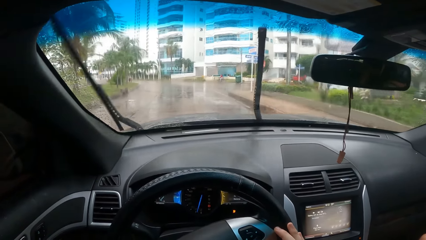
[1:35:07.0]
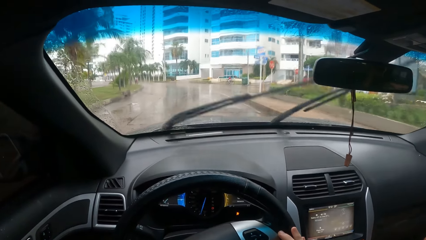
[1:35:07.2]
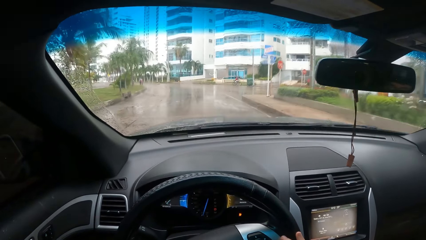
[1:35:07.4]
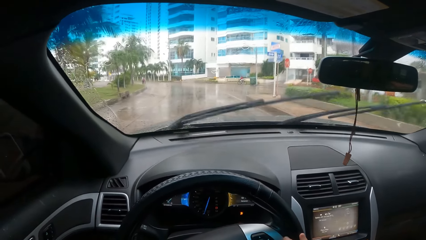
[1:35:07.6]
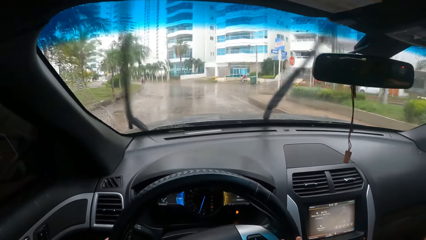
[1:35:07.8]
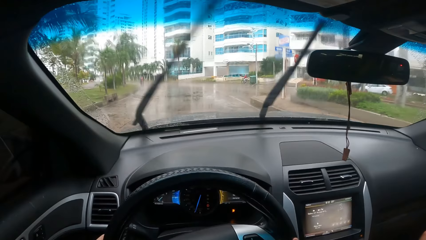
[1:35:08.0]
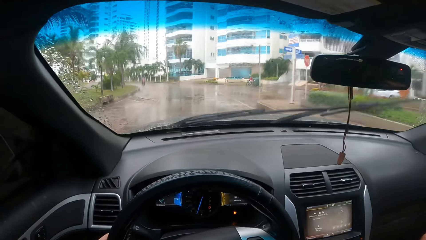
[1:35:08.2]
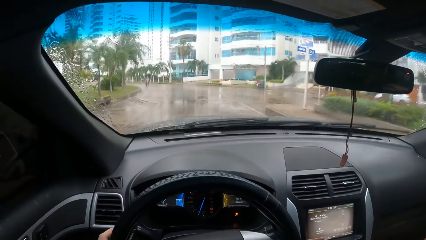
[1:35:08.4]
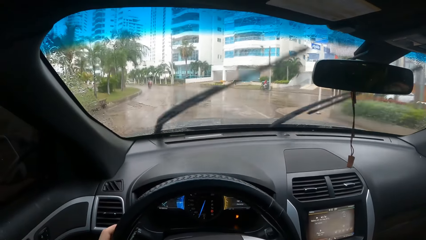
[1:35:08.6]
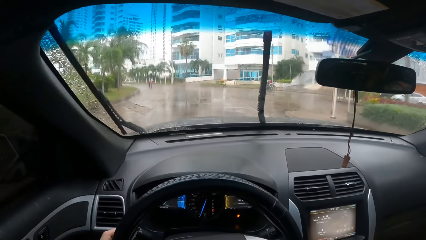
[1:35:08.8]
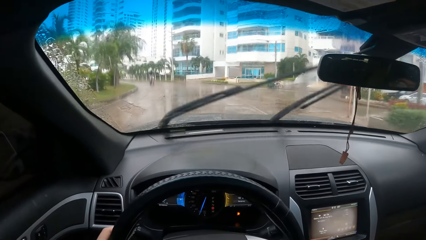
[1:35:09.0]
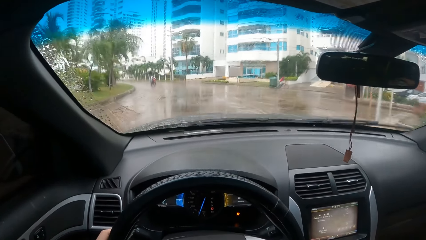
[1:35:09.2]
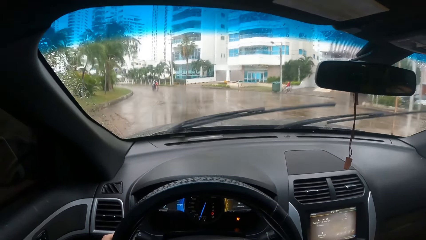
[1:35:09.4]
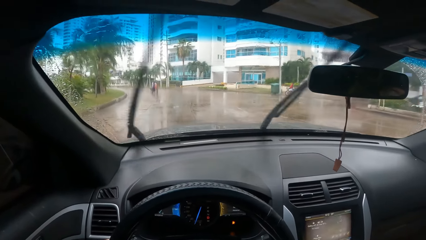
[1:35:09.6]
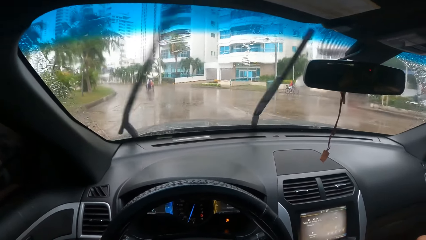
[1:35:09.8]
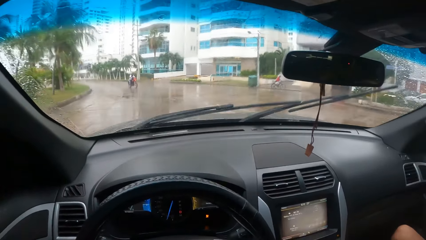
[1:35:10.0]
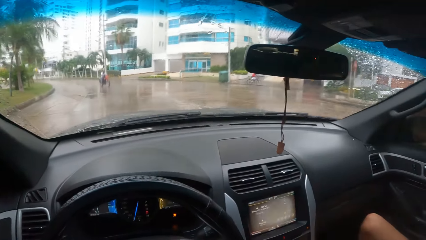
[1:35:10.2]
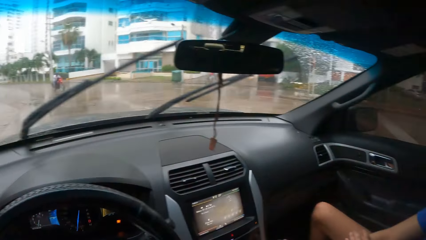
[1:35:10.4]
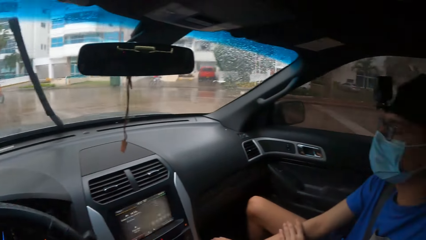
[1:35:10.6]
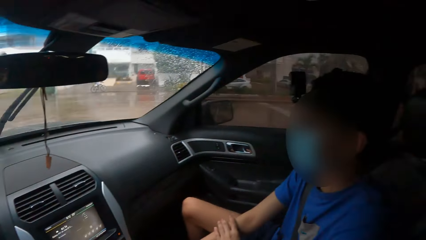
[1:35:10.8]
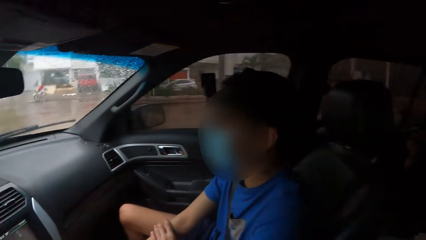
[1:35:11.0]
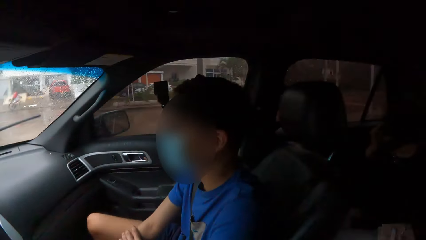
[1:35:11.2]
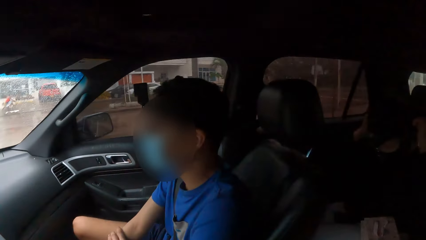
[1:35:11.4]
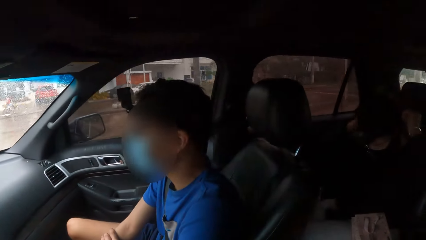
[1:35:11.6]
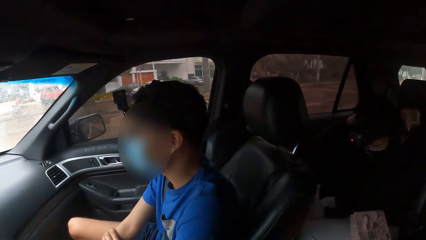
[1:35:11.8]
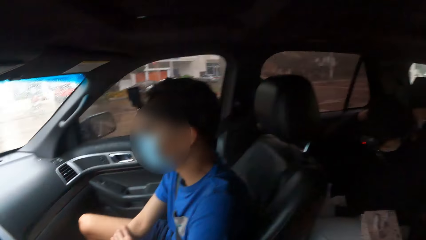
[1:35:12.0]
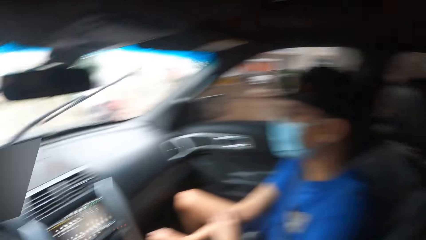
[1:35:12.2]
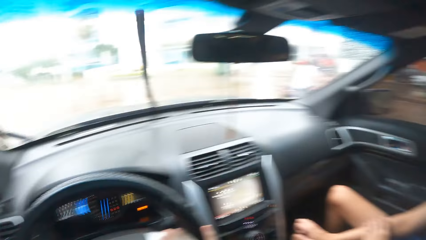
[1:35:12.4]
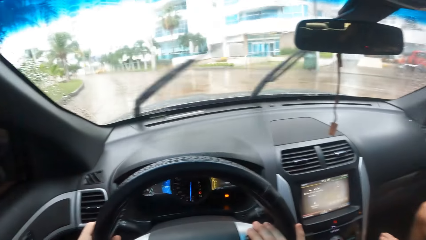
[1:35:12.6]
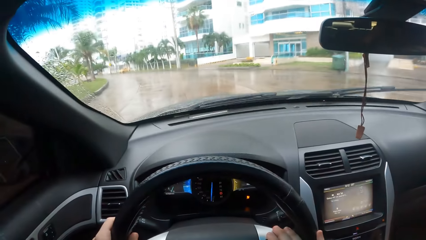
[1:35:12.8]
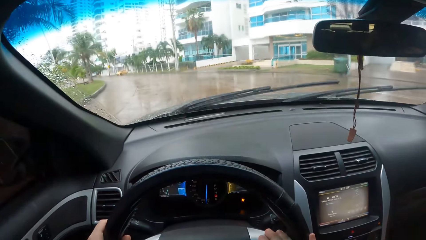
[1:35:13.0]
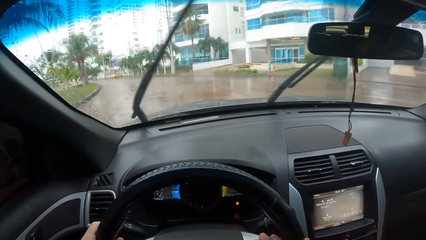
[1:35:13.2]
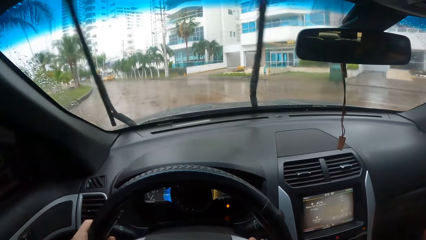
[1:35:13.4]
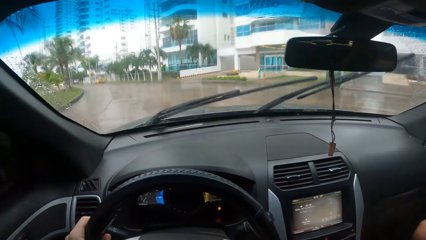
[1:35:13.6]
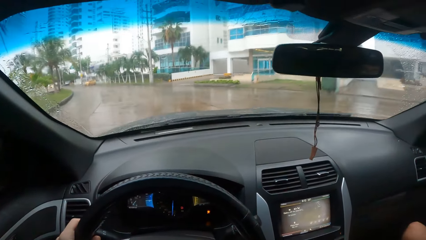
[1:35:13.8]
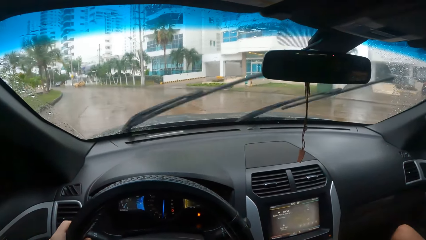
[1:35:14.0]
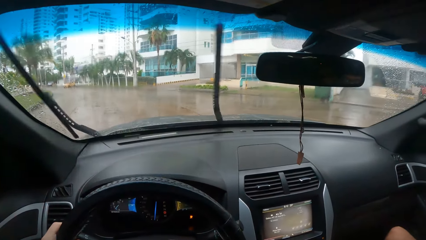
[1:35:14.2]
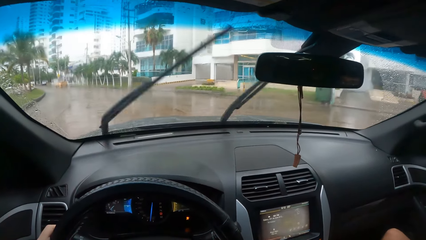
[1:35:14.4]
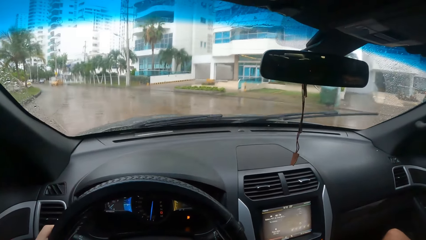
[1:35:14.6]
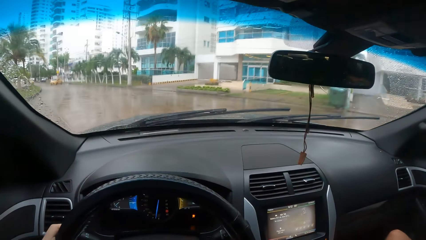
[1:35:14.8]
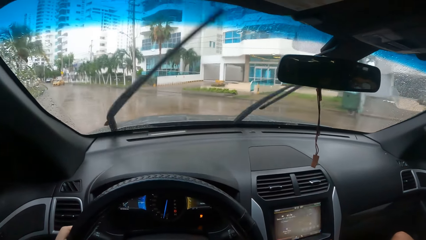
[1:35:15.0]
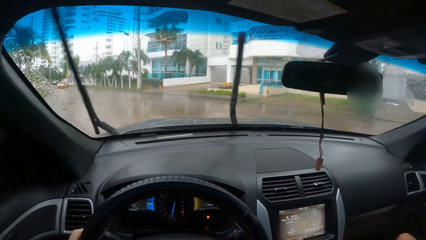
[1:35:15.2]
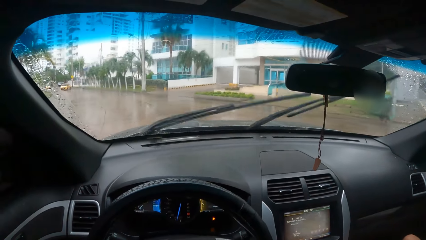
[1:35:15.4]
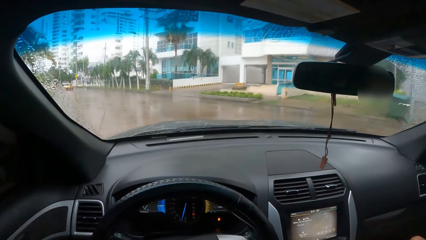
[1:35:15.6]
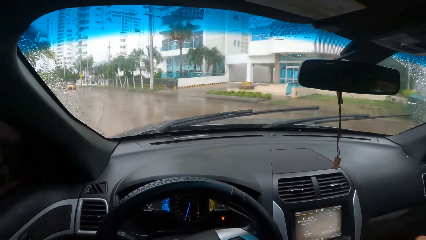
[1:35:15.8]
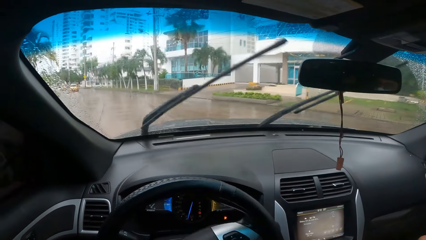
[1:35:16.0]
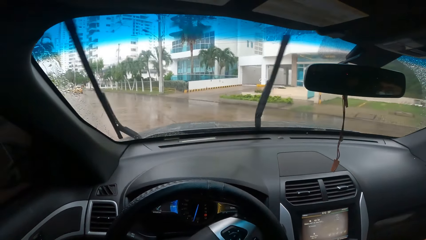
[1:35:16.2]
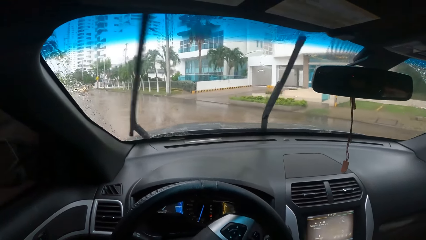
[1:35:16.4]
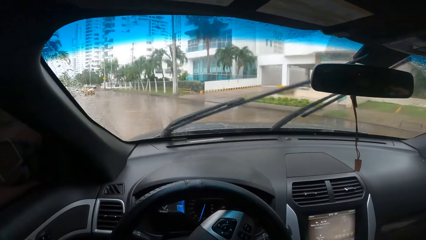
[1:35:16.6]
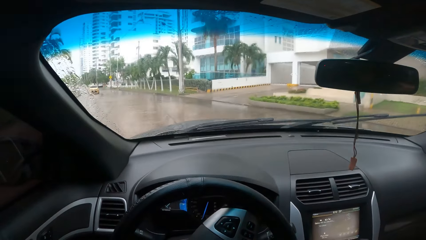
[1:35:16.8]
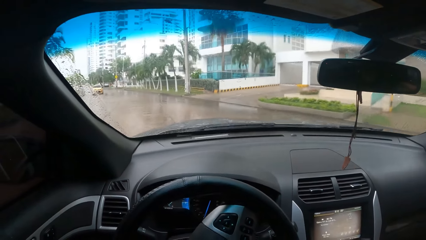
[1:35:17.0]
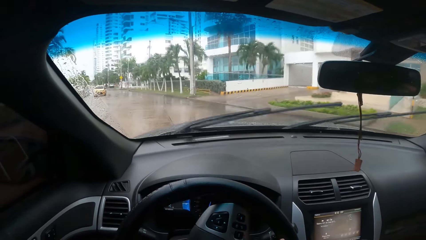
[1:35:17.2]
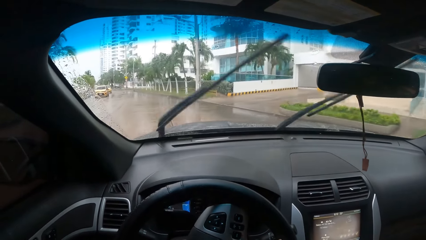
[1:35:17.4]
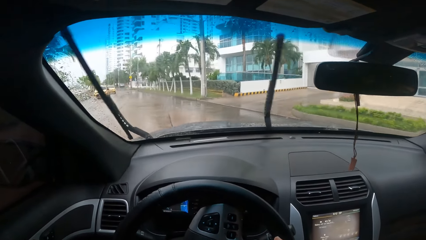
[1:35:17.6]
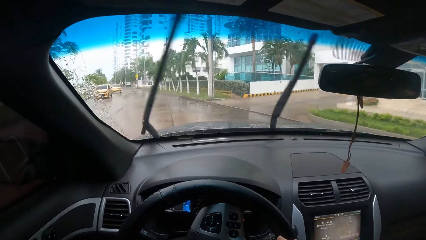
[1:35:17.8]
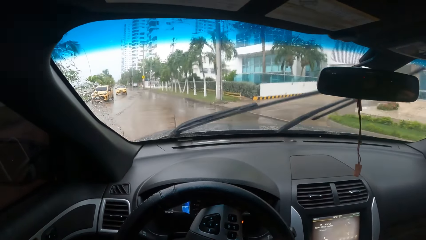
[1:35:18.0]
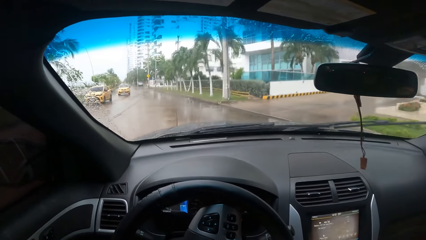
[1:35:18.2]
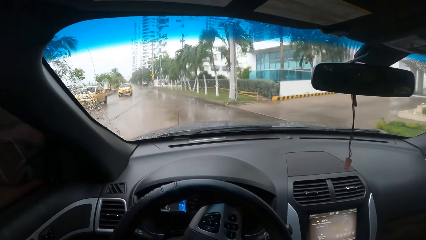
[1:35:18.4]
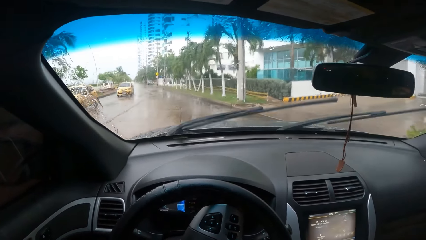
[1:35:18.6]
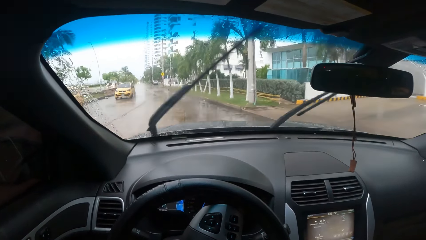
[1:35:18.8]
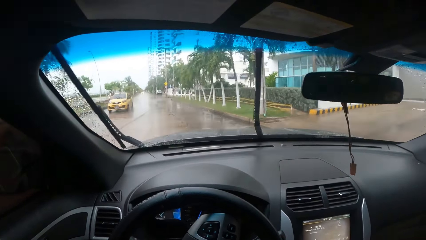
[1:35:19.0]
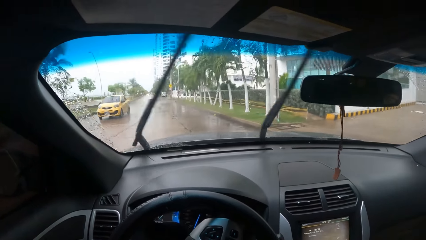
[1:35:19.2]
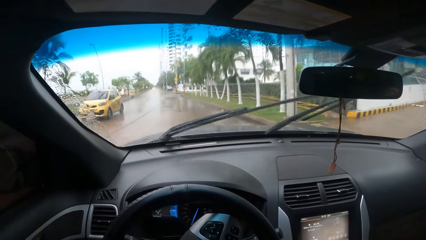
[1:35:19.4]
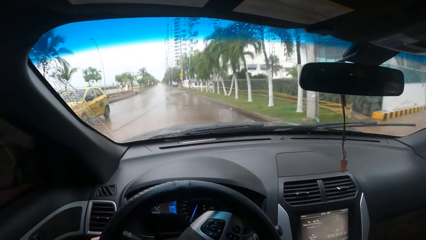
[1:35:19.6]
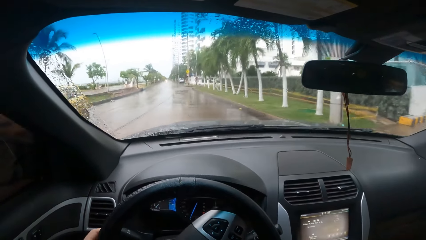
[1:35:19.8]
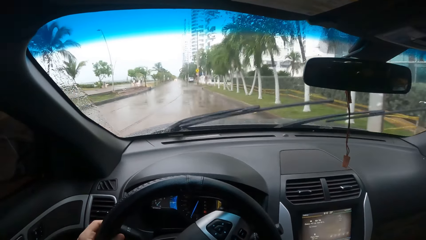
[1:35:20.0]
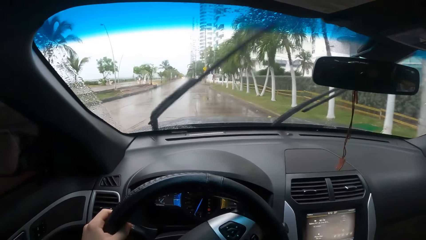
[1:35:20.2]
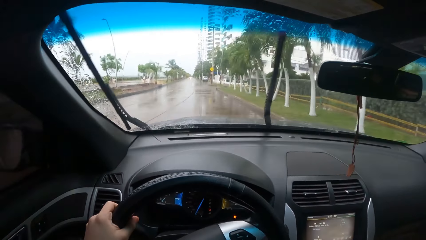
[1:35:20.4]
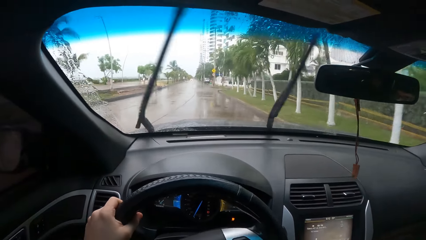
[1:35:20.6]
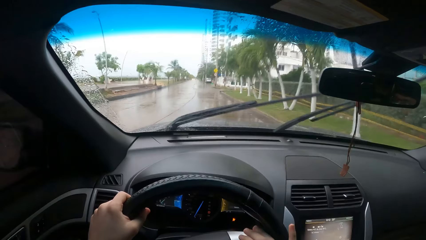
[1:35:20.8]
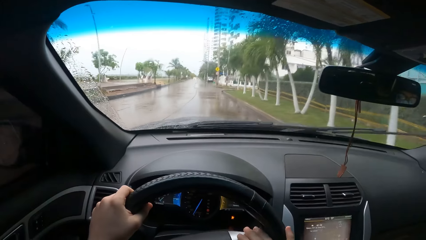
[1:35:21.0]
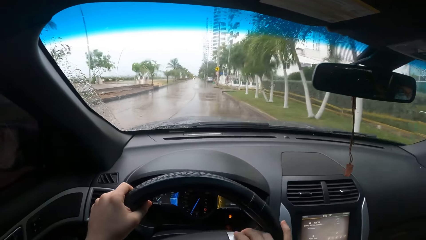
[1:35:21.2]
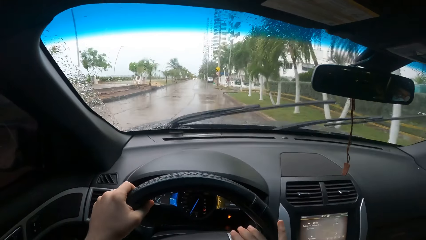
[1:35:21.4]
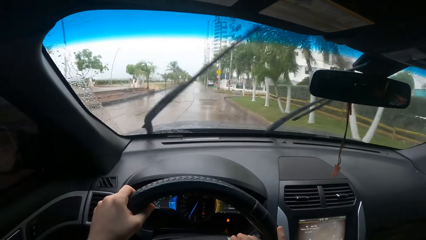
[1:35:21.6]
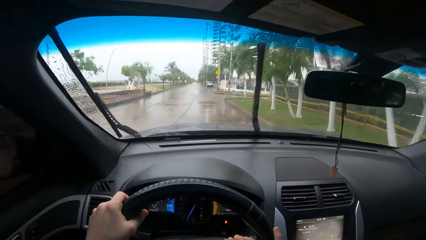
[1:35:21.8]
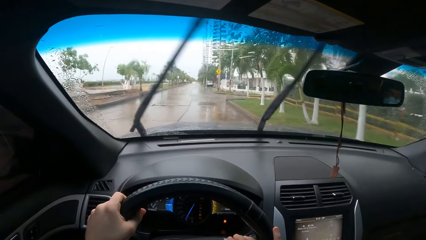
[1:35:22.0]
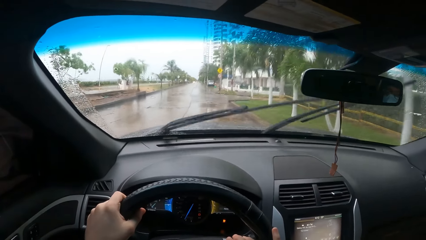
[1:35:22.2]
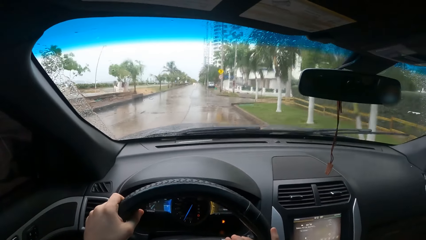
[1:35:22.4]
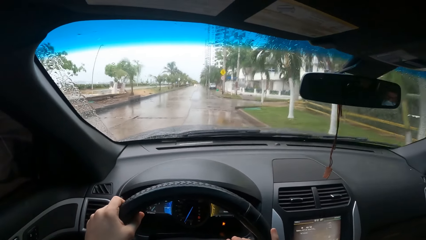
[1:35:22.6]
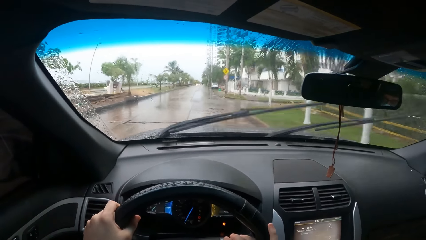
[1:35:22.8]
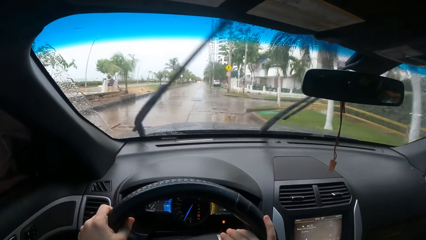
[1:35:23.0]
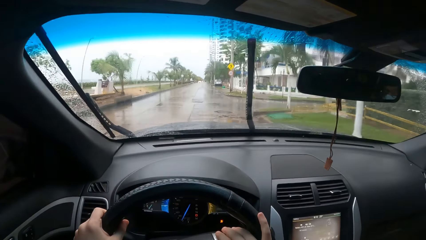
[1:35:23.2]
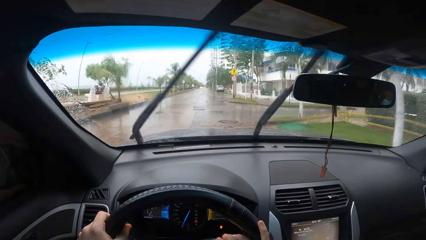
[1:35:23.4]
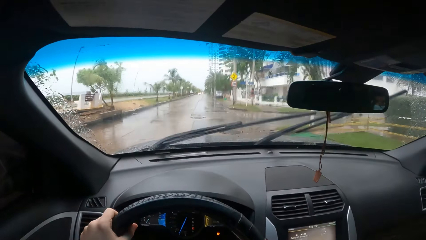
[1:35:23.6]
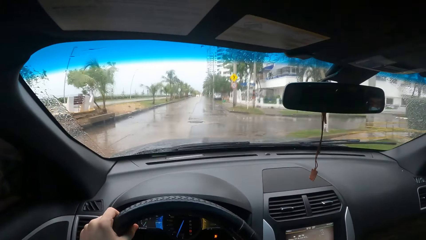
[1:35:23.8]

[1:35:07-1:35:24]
The camera wearer looks at a man. A woman wears a necklace. The camera wearer turns left on the road.
